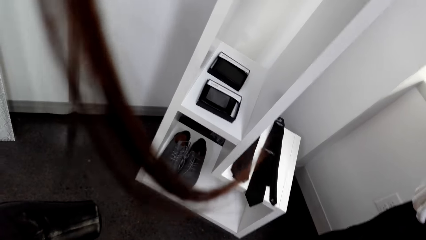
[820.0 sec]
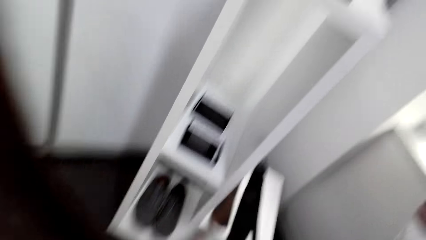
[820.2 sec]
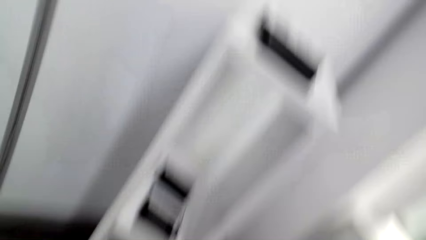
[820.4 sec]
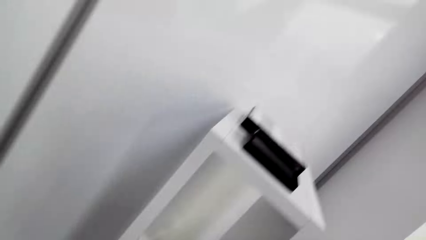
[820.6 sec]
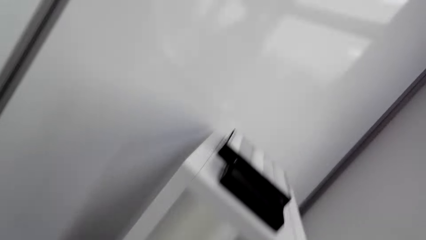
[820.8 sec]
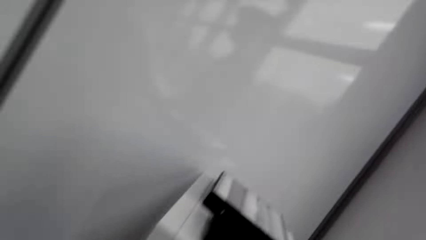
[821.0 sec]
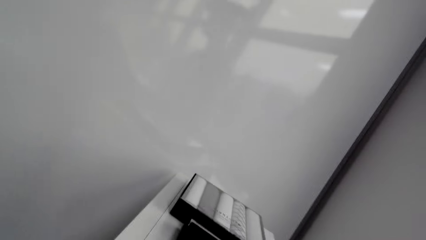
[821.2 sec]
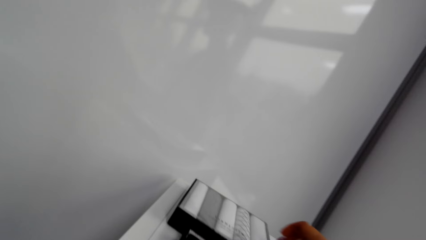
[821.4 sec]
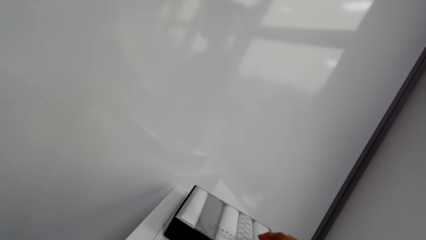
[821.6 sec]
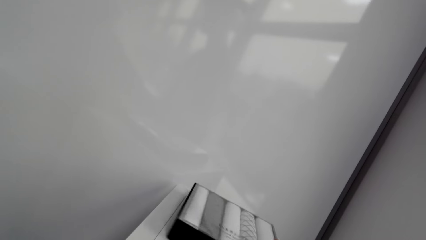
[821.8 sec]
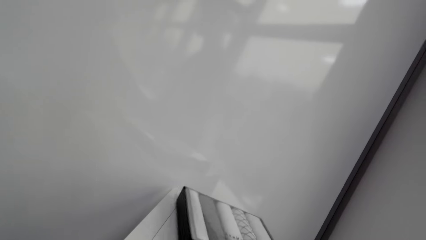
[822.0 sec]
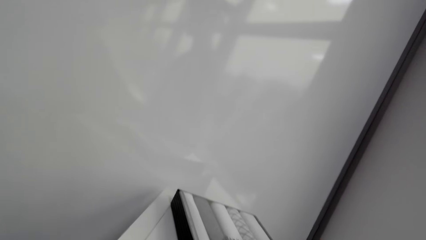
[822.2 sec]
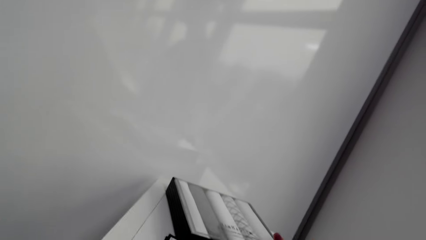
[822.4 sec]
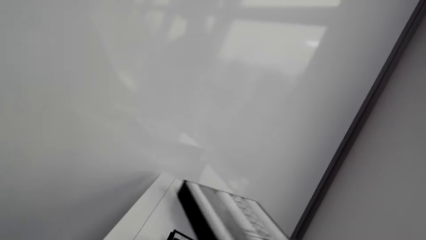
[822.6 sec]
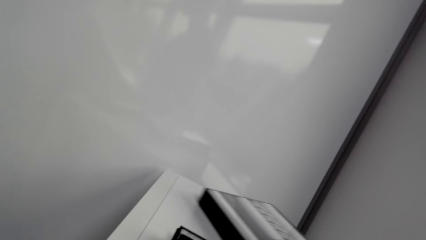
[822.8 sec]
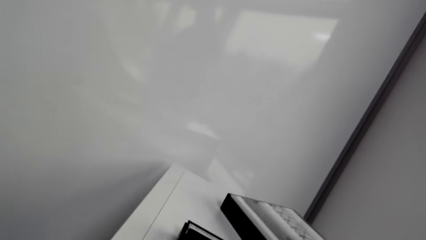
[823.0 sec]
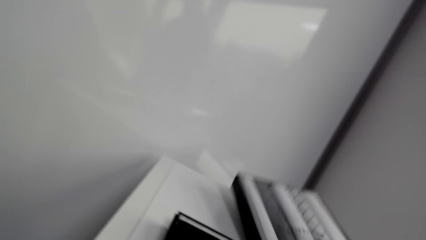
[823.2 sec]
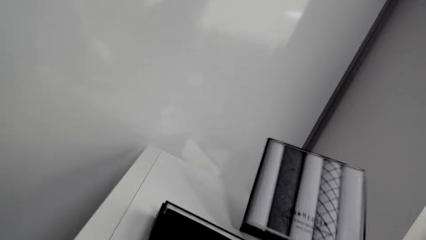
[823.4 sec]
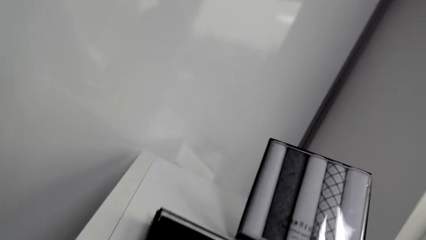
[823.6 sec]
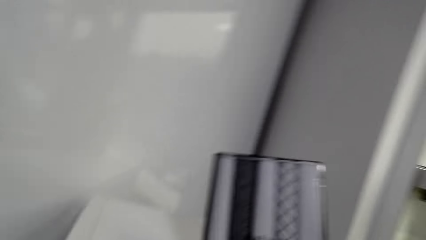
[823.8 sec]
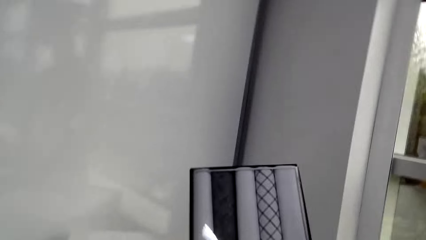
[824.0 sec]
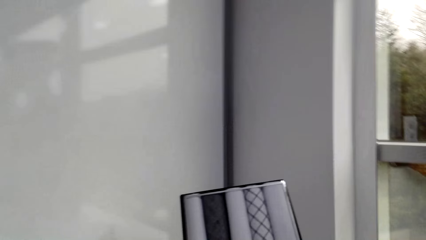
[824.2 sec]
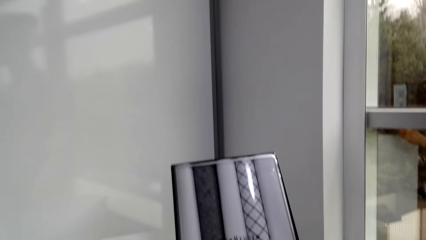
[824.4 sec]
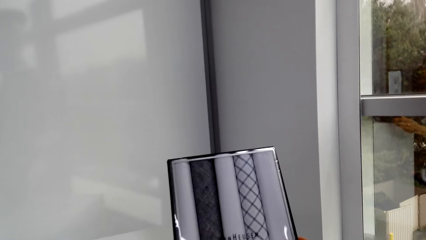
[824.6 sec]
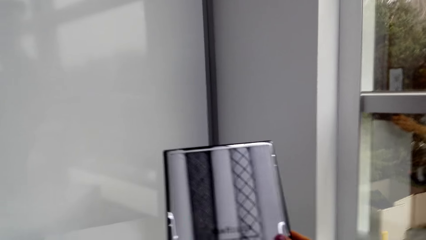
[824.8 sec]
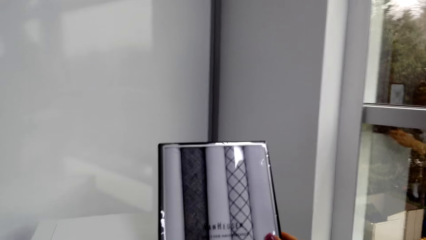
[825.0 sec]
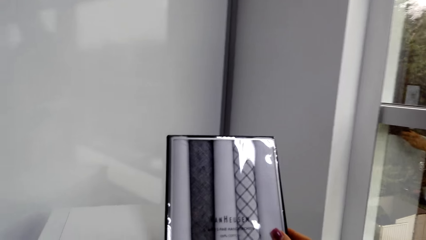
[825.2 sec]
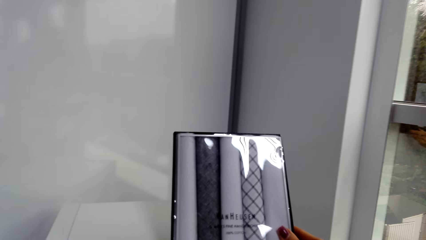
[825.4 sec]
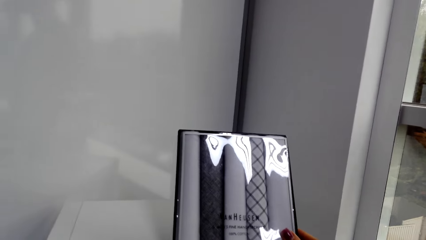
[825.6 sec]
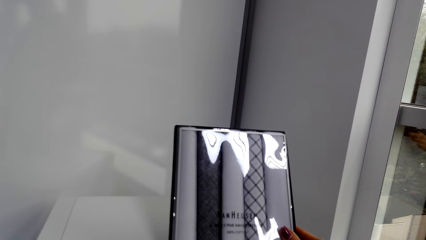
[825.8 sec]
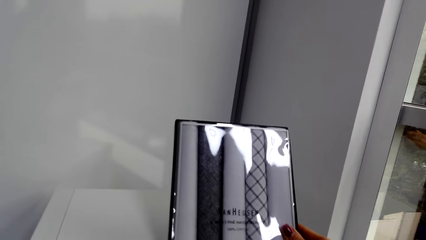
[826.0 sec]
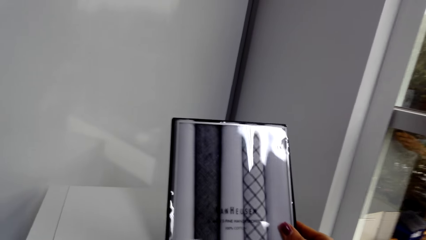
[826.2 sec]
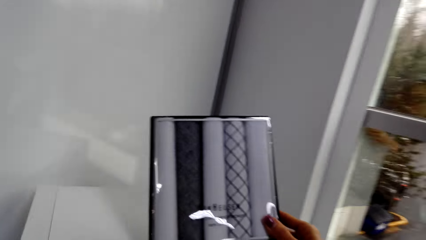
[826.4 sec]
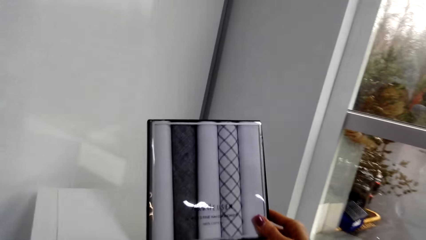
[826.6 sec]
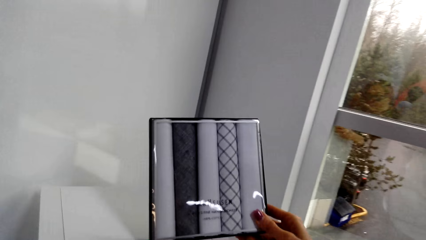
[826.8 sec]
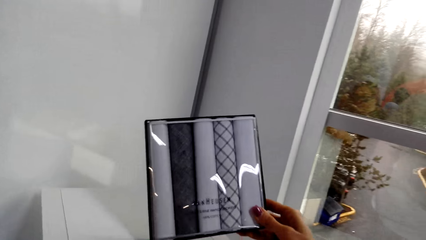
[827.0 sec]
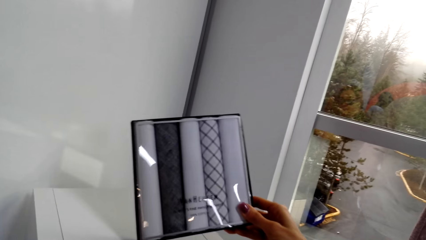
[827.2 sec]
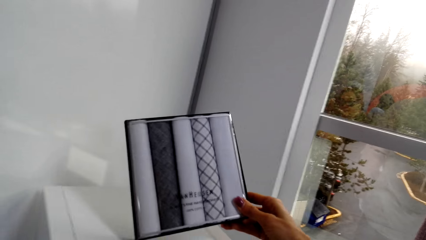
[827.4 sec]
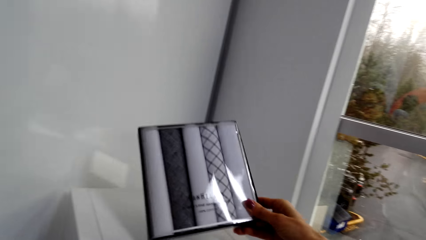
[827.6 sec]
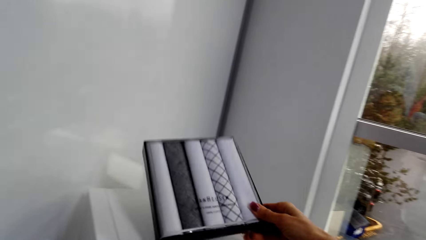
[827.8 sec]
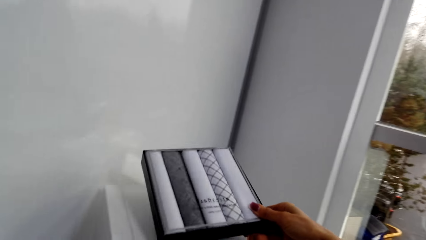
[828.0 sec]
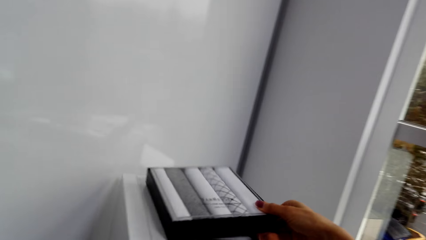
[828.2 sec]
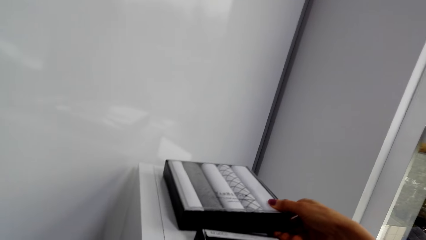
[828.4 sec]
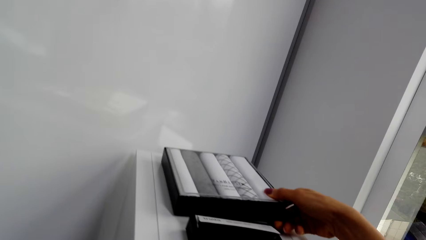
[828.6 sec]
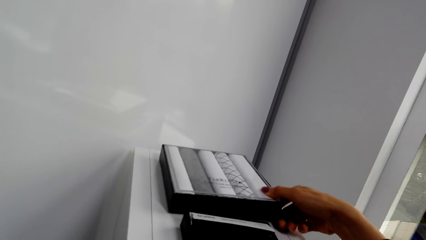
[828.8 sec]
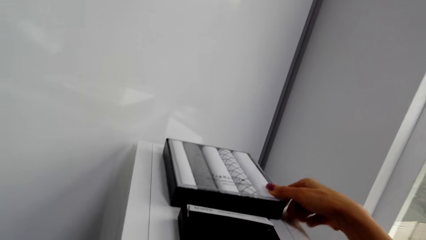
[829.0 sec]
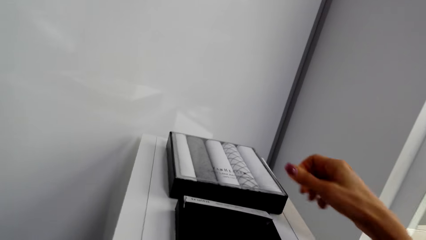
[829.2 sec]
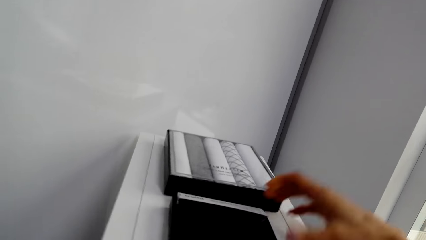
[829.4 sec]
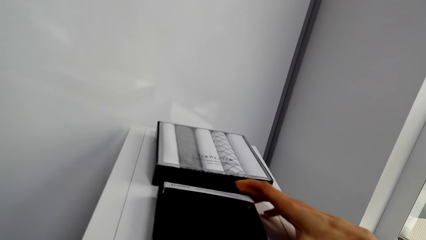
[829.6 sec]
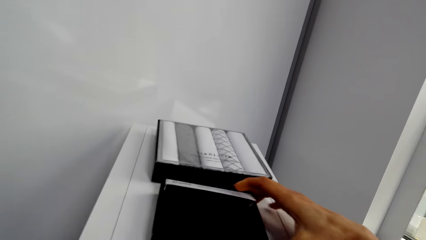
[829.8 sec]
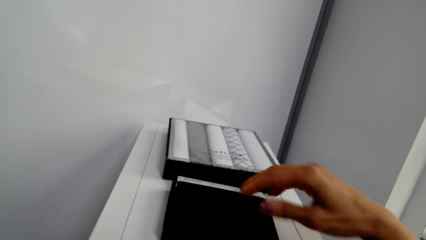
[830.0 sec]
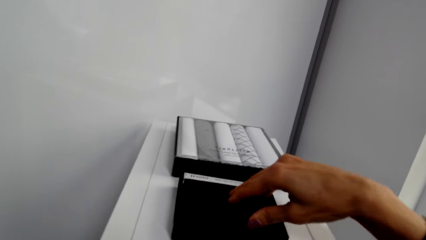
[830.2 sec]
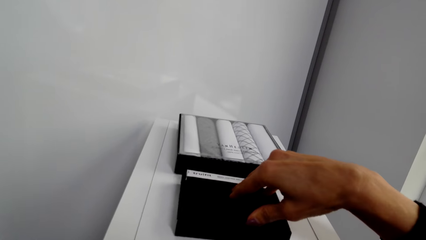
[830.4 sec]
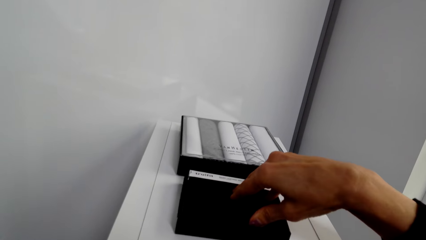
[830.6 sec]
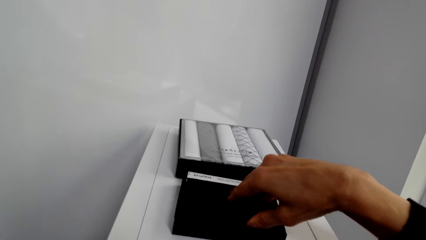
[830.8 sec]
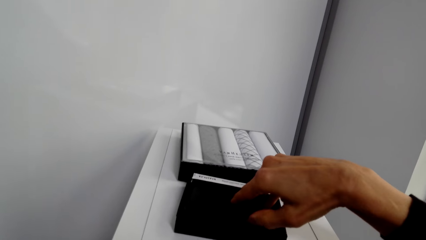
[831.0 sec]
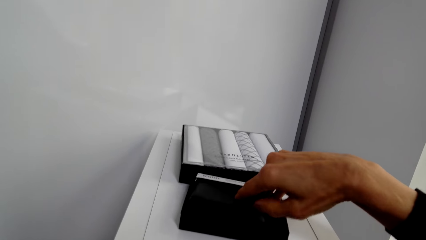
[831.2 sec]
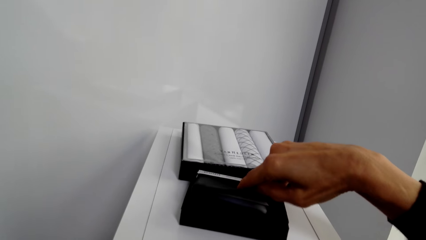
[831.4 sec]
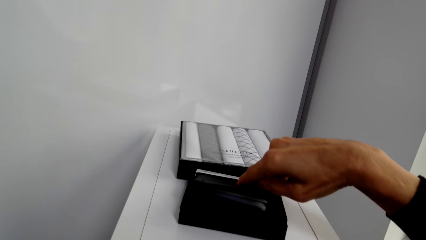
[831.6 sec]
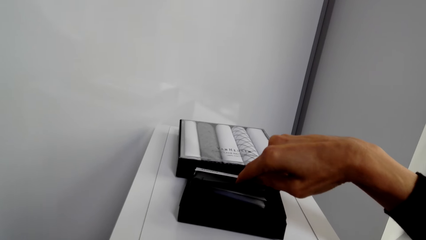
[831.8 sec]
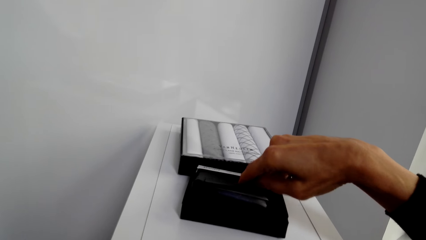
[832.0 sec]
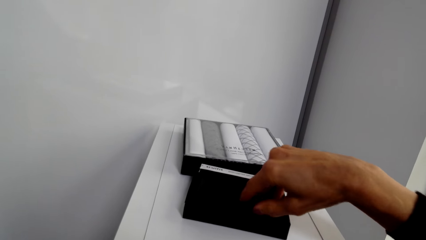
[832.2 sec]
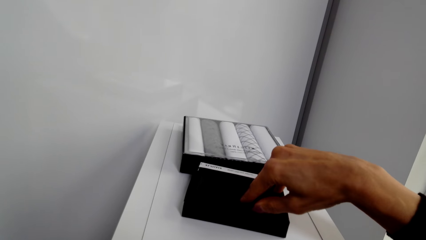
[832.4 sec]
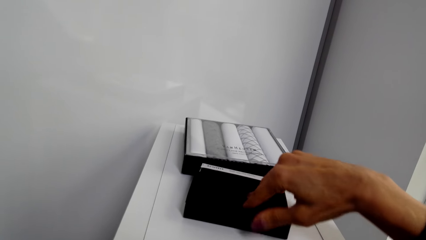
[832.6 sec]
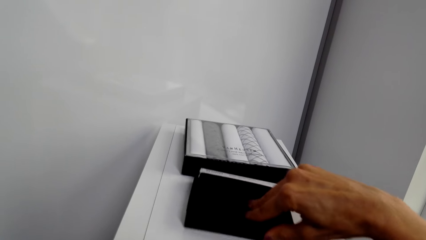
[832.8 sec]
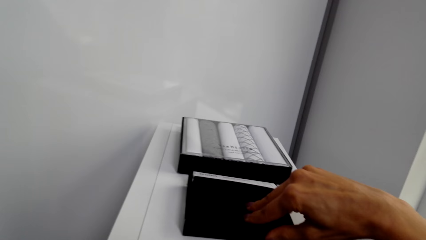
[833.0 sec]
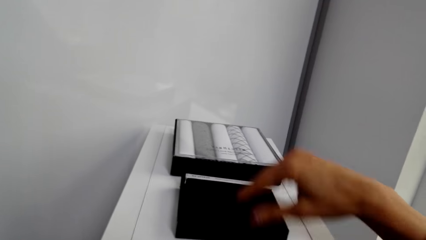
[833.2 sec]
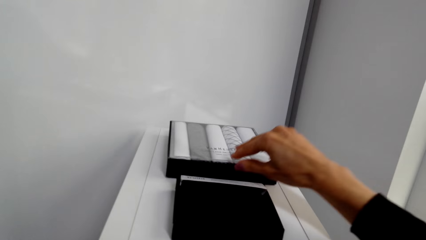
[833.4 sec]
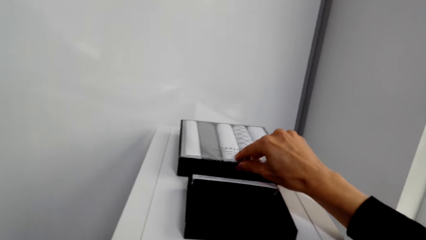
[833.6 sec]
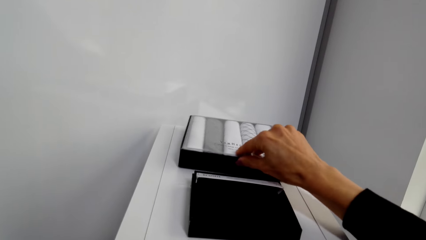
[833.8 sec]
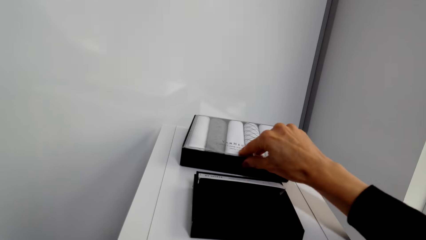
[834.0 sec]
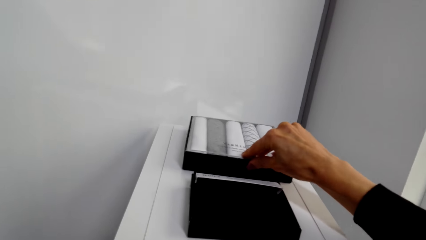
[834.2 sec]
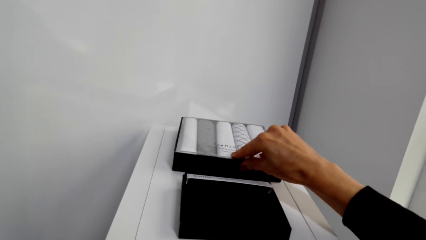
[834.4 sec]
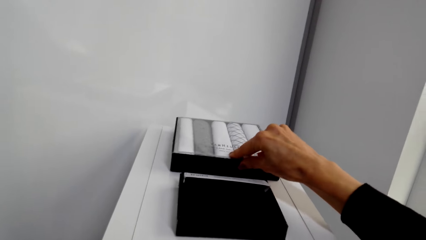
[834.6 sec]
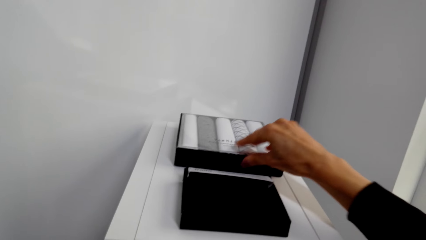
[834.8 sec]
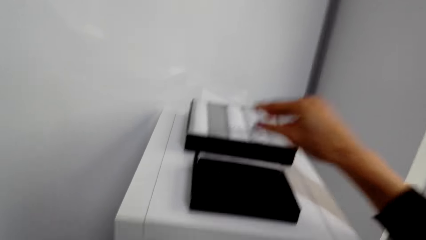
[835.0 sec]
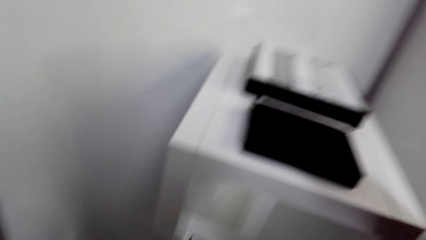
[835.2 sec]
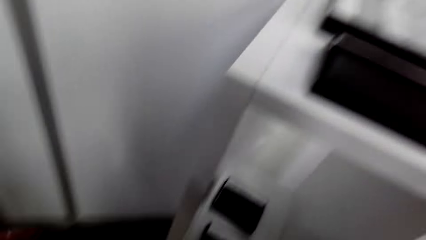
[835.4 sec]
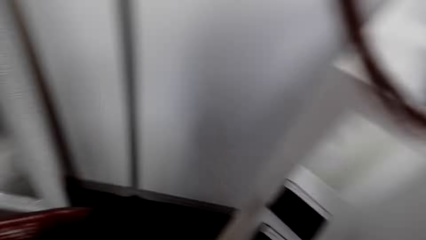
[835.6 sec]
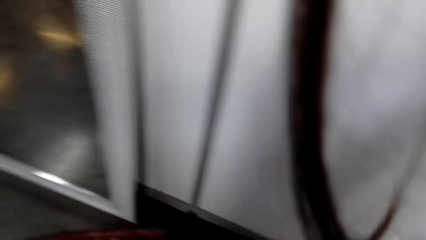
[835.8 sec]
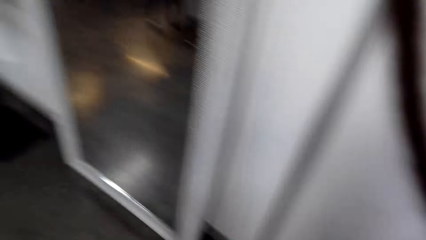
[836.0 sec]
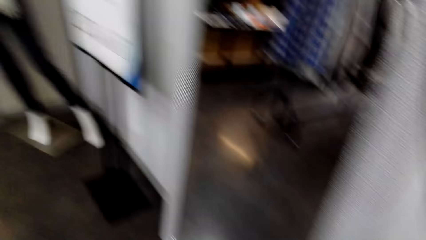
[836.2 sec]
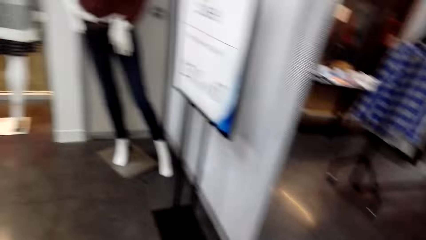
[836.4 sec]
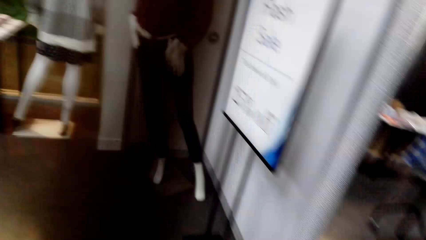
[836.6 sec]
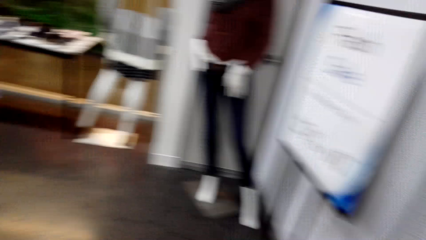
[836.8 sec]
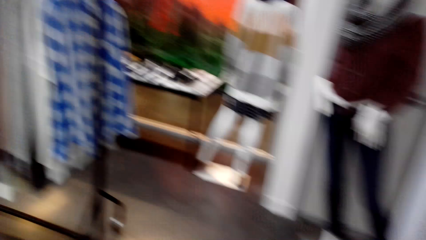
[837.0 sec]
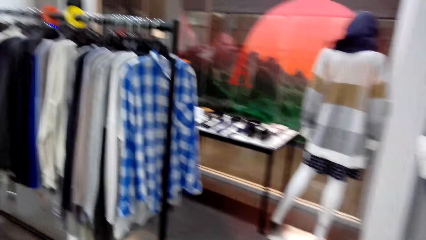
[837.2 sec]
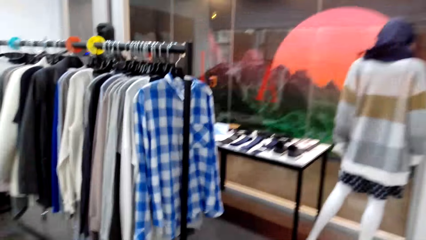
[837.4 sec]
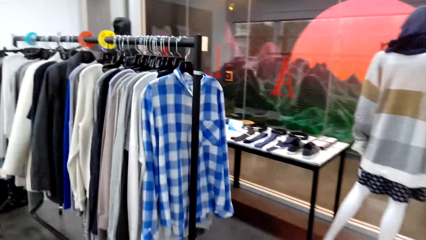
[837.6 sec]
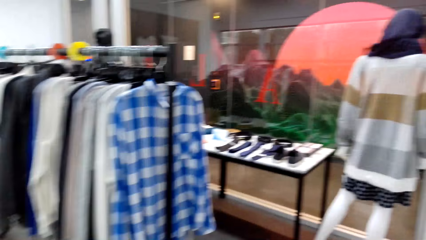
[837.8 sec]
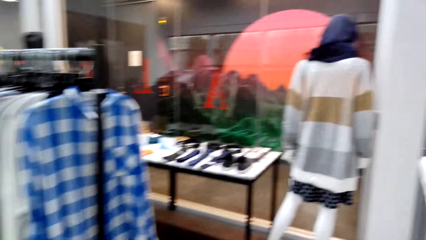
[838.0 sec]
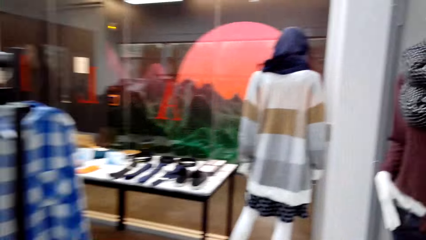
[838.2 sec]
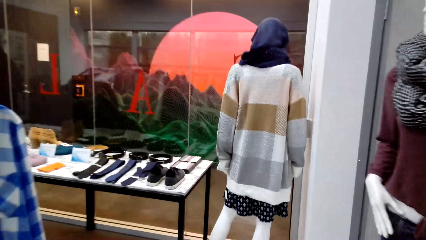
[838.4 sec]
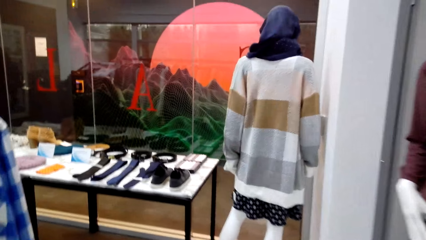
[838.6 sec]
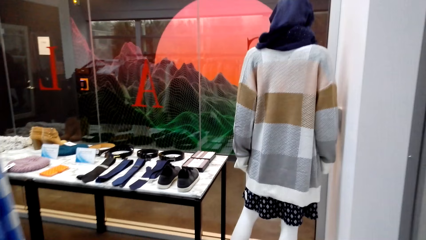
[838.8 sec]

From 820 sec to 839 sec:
The camera wearer picks up a box of handkerchiefs. They read the label on the object. They drop the box on the display. They open the box. They close the box. They touch another box. They walk in the room.
